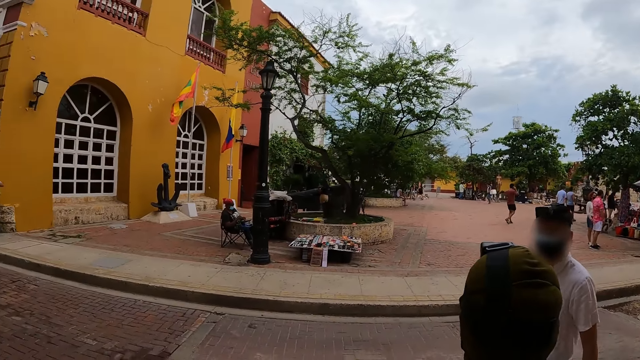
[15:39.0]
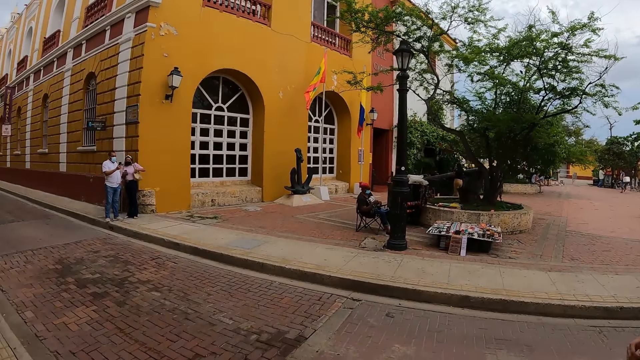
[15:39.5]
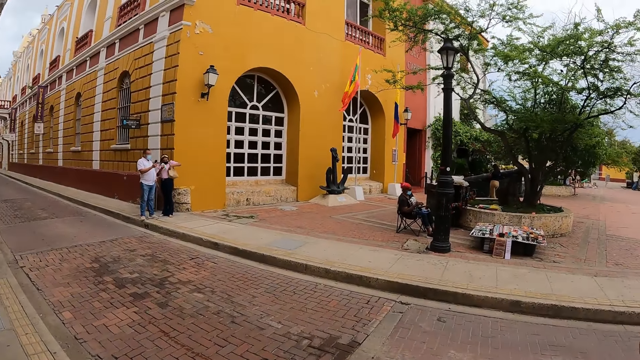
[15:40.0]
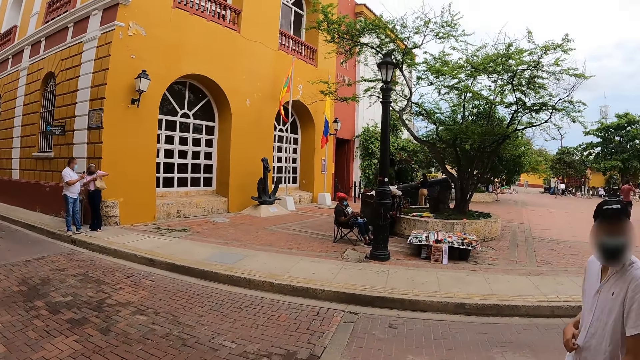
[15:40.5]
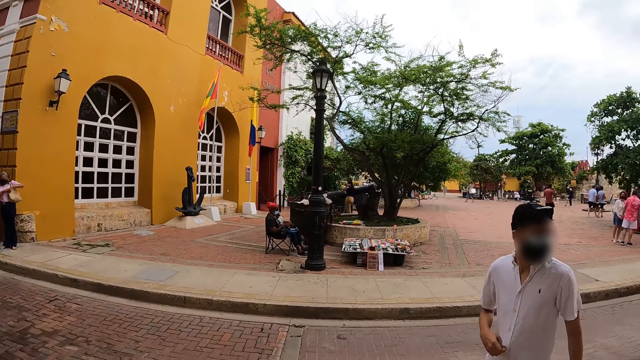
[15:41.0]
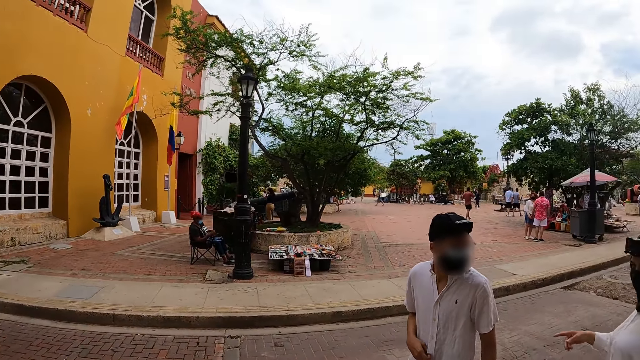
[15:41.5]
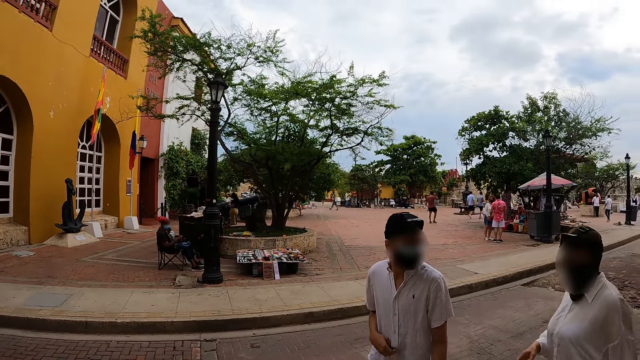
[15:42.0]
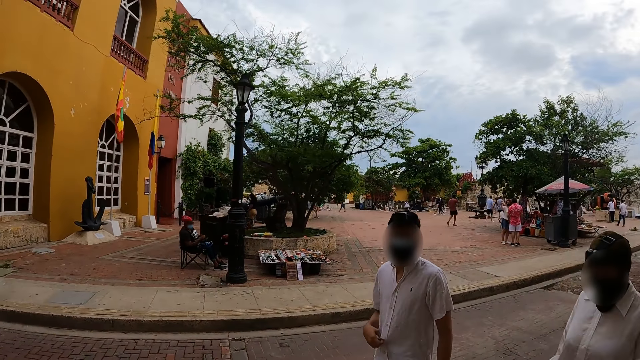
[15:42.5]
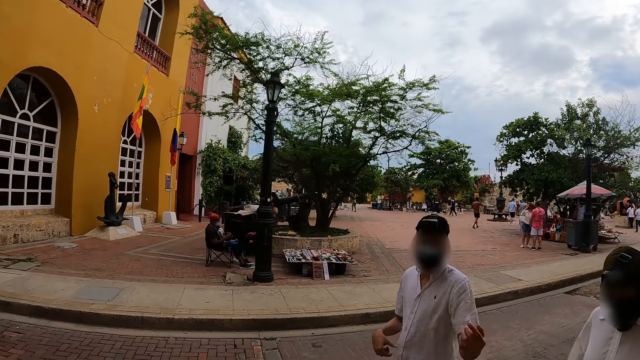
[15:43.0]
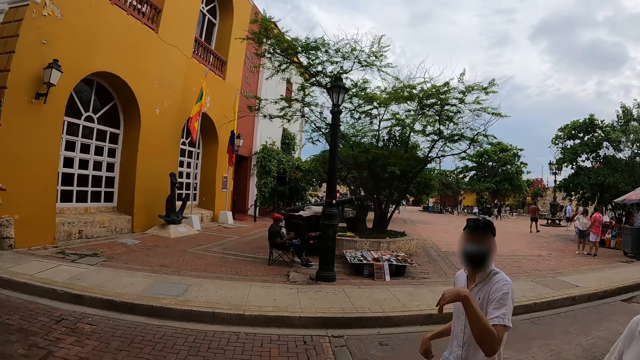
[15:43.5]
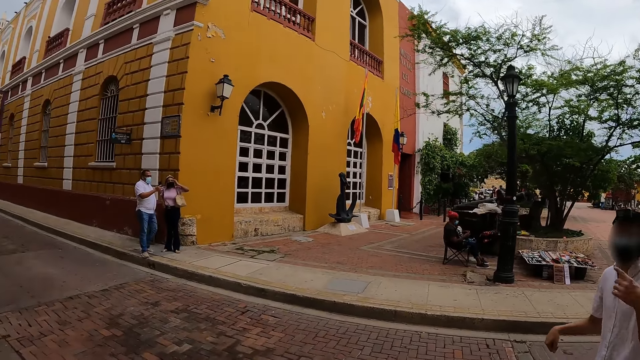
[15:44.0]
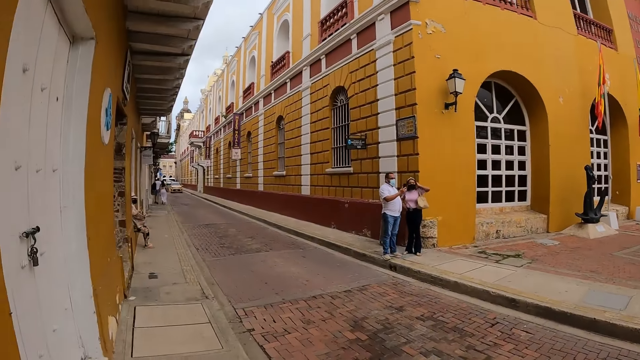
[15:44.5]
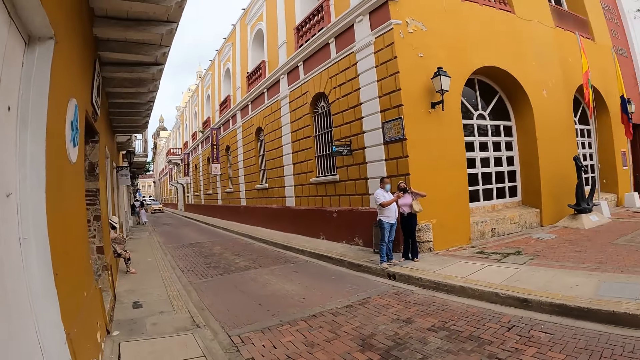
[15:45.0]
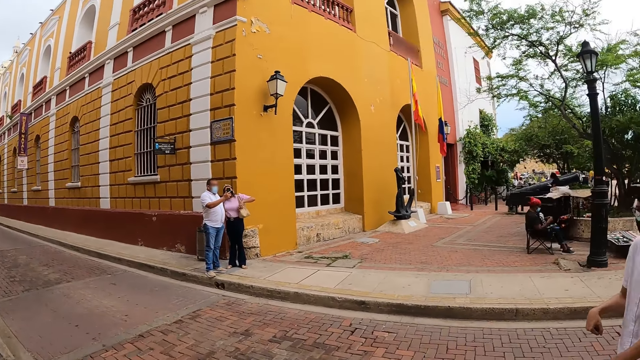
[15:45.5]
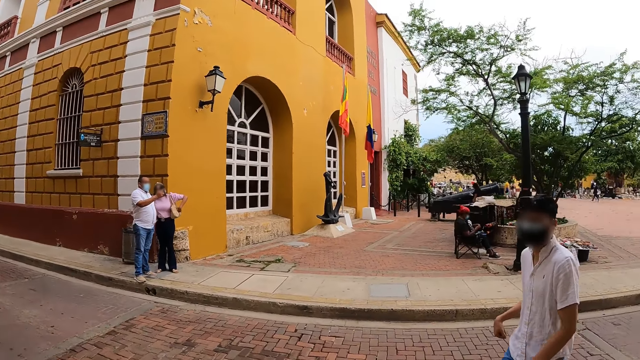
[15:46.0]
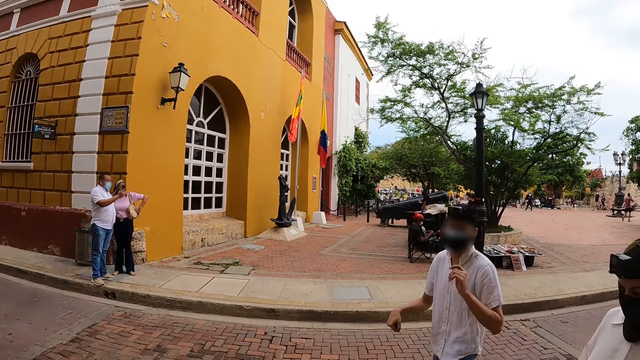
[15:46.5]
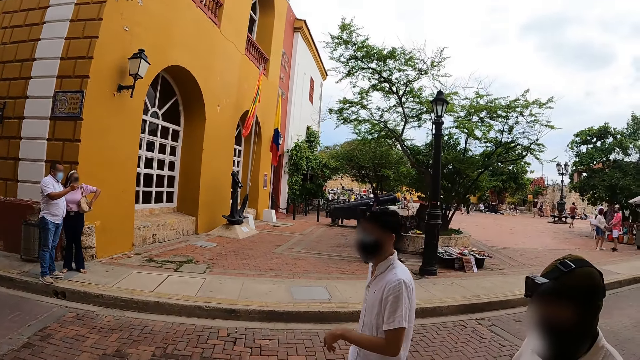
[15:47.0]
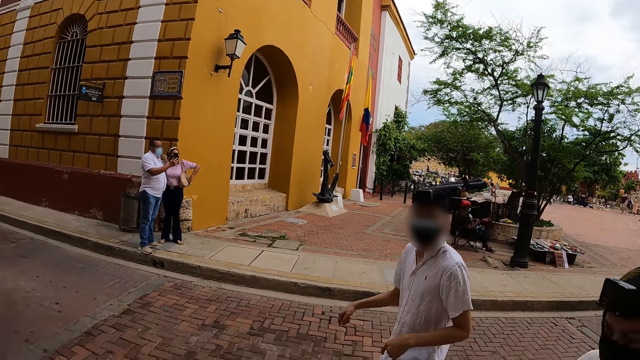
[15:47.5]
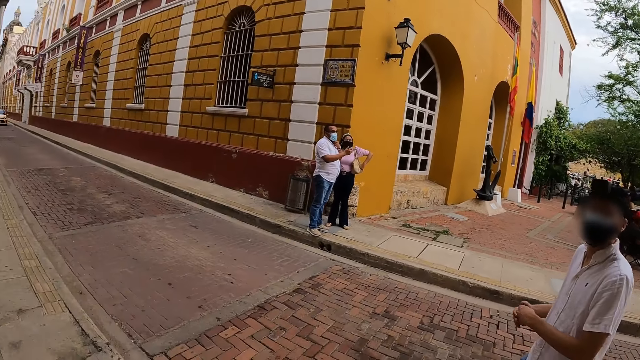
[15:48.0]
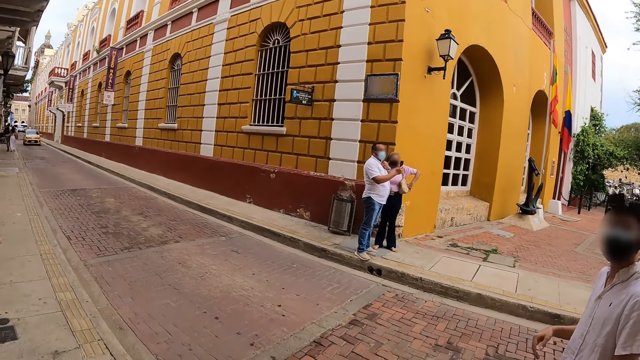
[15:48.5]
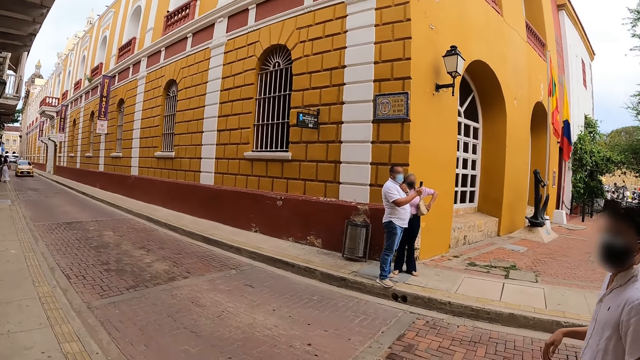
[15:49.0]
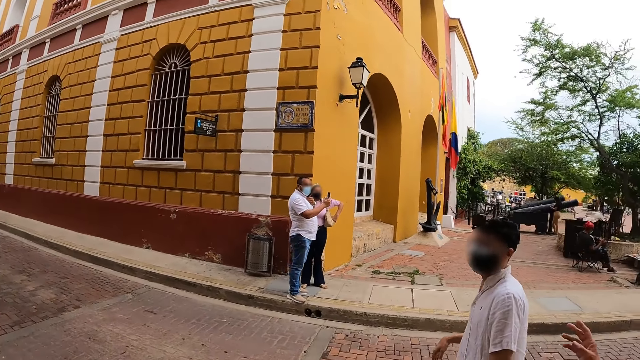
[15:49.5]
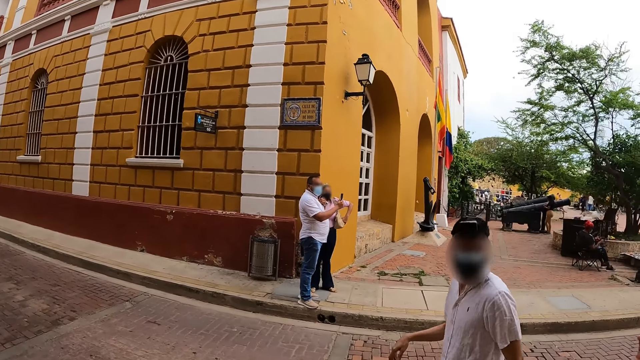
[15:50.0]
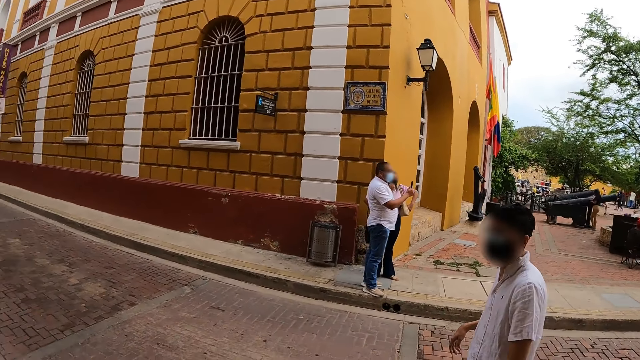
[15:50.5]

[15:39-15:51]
The woman interacts with the man. The camera wearer walks on the road with the group of people.

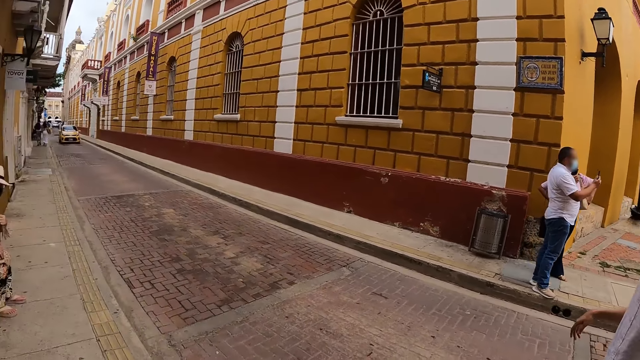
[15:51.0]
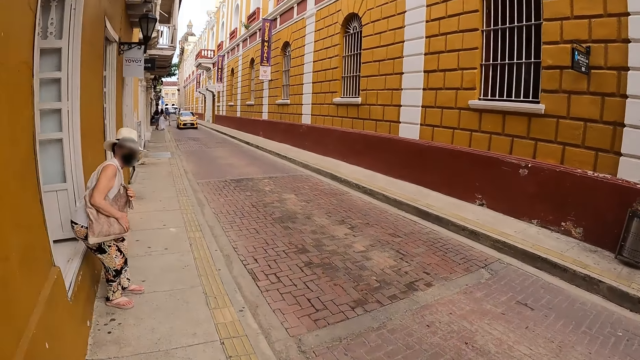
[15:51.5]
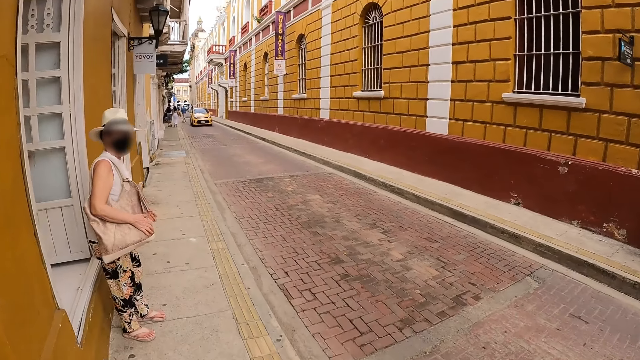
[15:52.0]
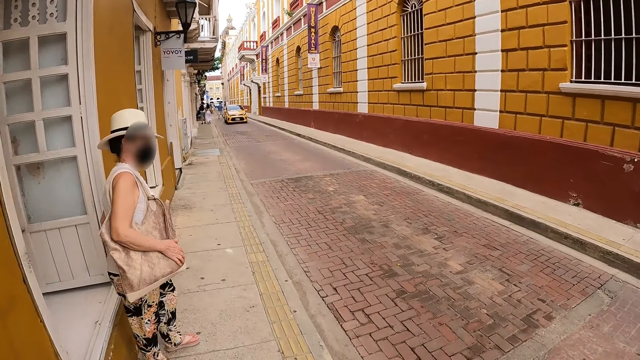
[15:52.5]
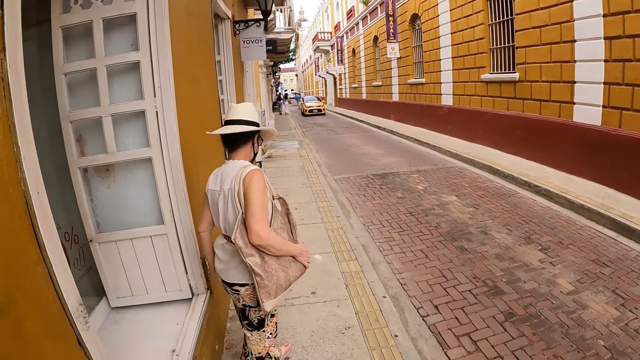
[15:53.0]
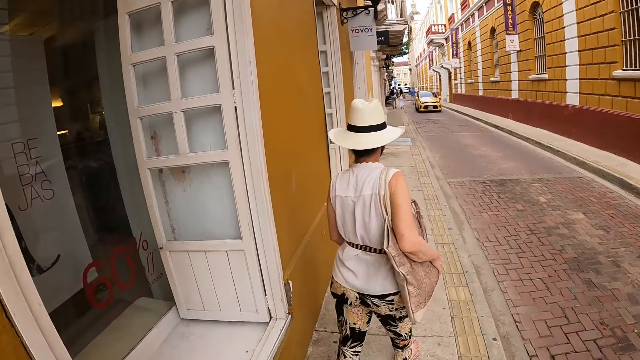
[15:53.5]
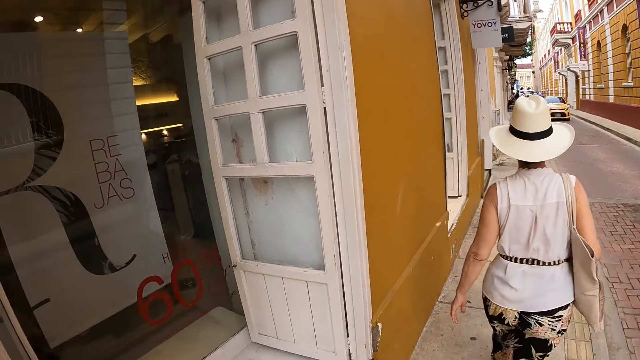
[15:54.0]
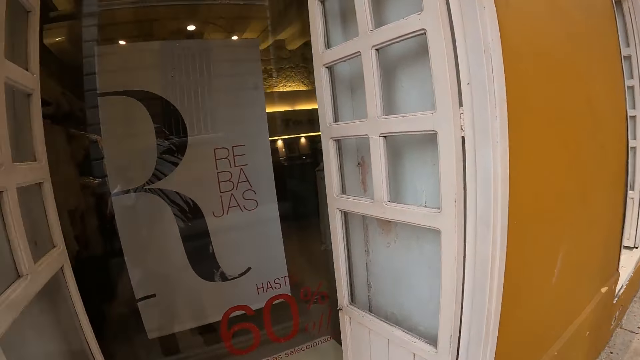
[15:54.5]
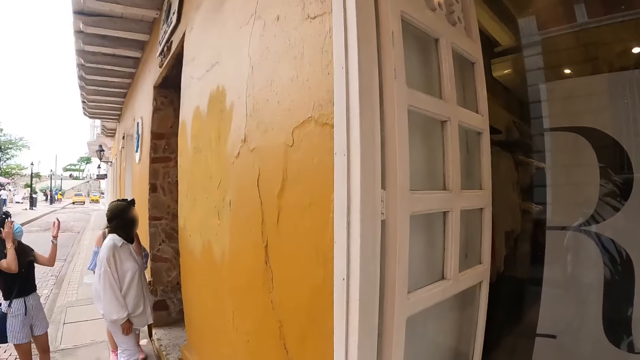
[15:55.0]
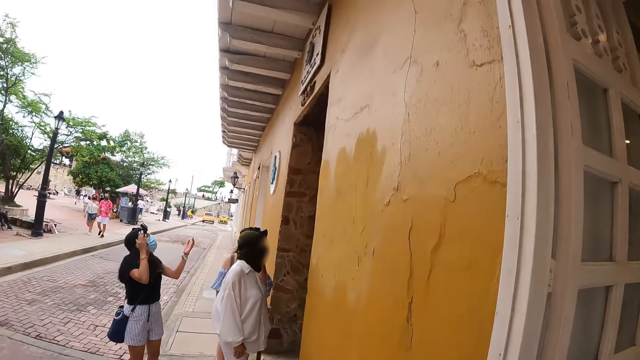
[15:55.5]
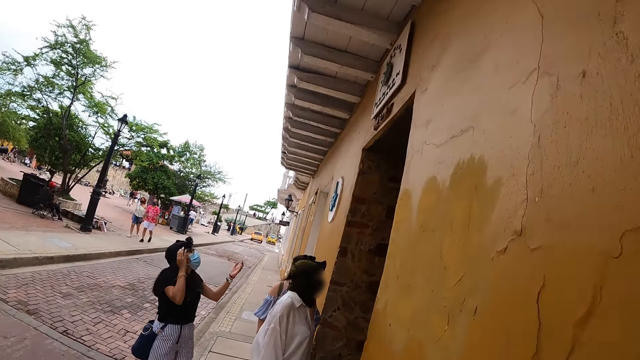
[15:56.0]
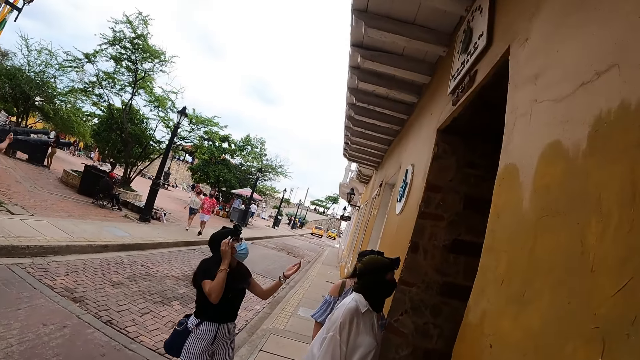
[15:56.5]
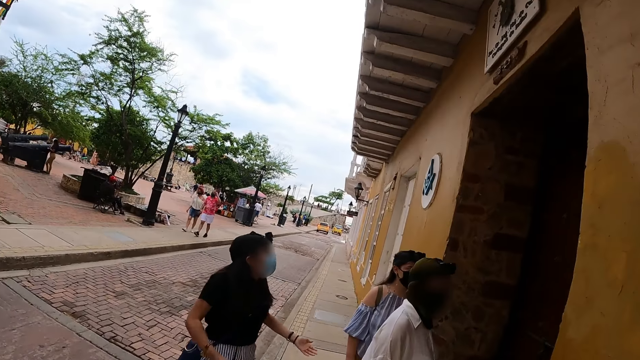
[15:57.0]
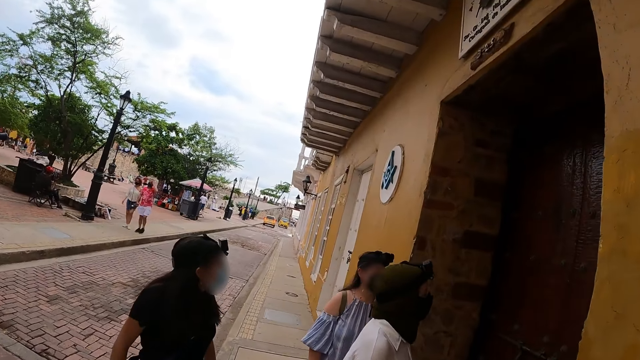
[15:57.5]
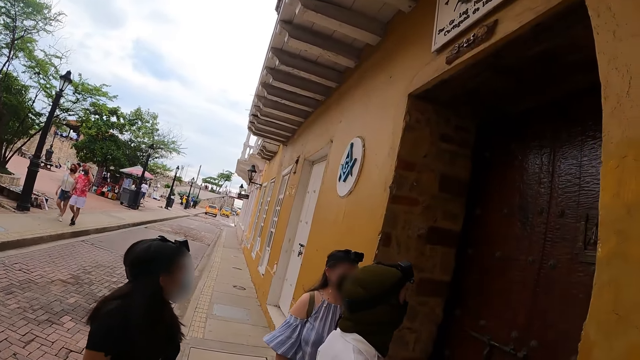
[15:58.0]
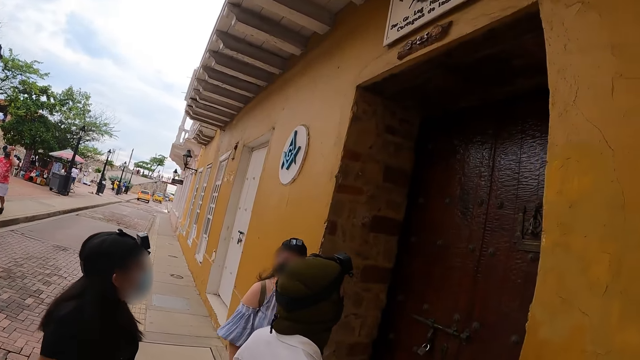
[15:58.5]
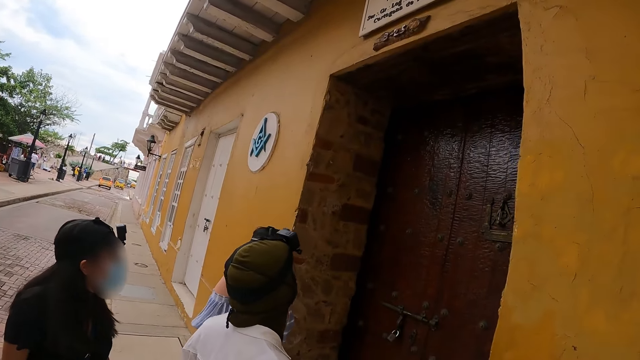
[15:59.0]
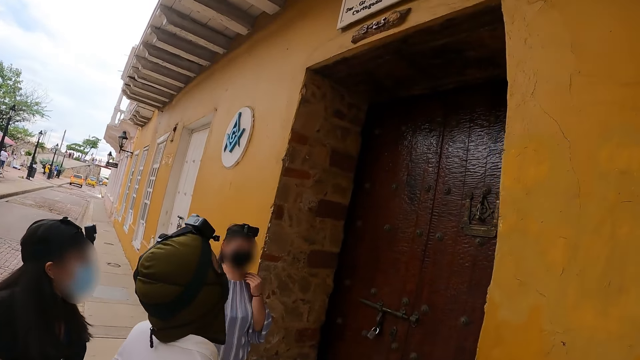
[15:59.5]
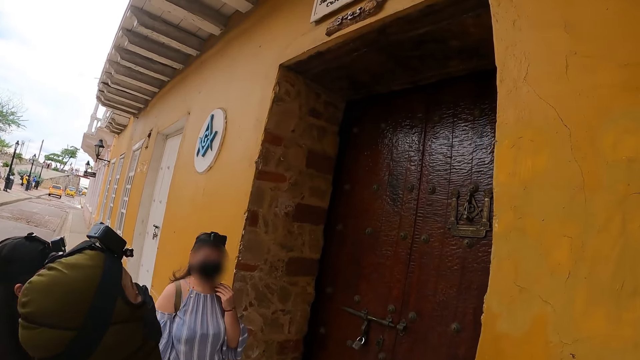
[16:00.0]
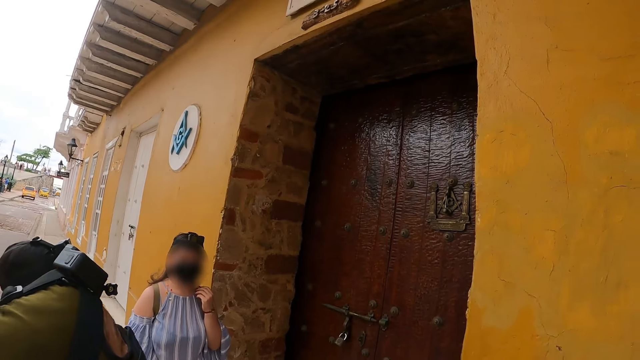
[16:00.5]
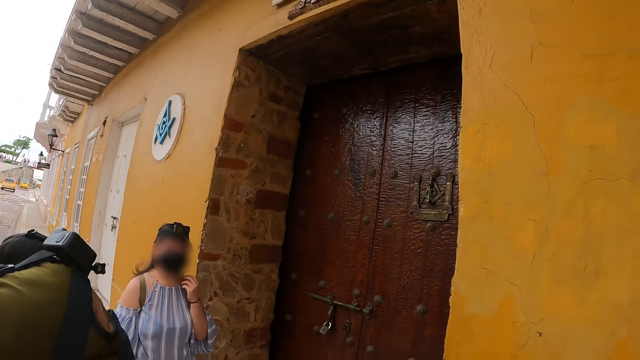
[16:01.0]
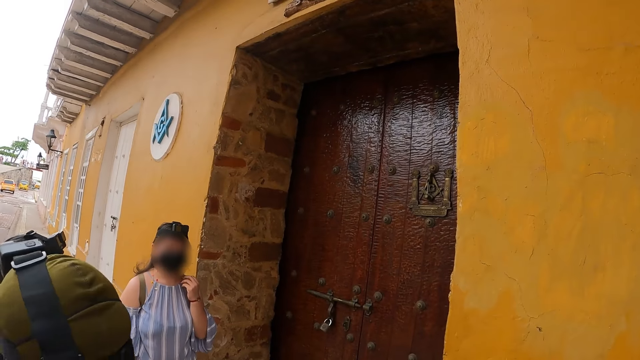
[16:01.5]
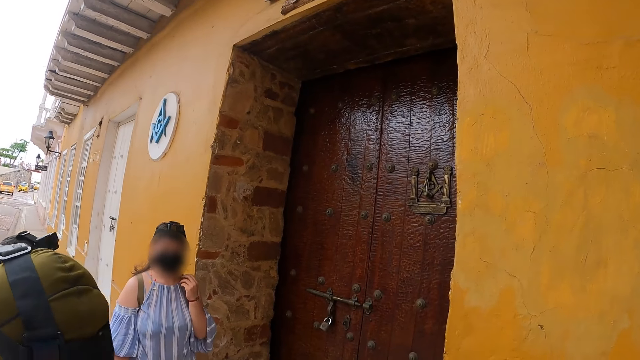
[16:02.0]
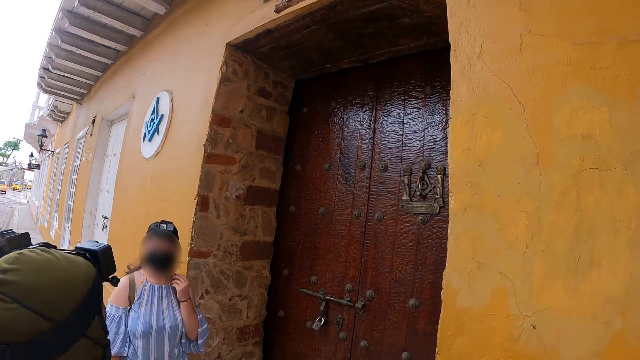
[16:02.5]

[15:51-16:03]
The camera wearer turns around.
